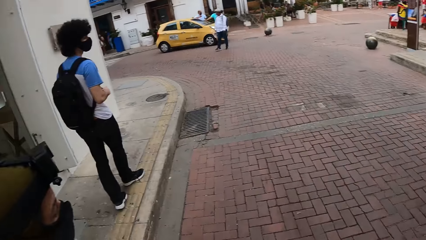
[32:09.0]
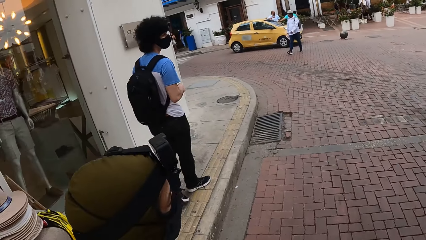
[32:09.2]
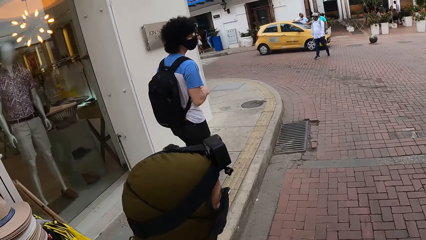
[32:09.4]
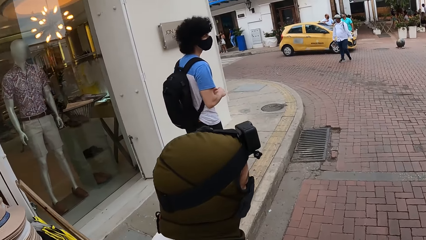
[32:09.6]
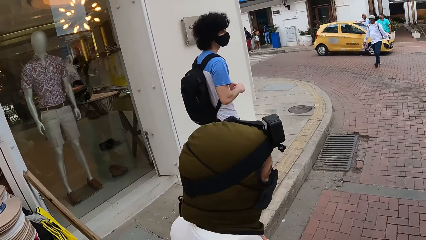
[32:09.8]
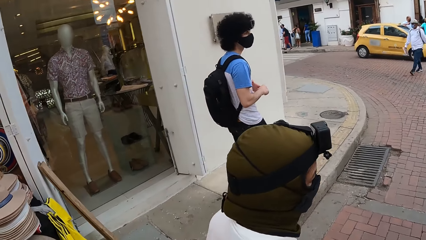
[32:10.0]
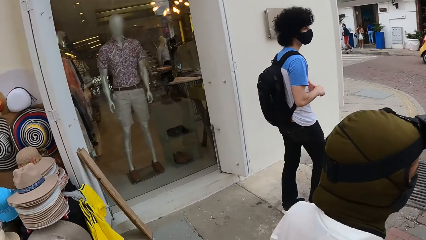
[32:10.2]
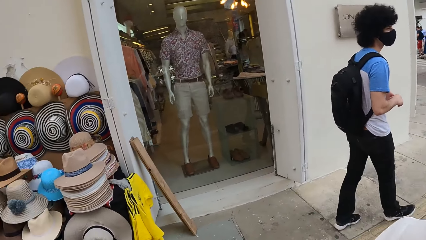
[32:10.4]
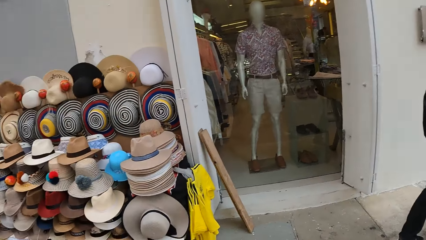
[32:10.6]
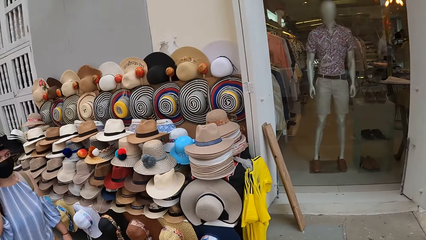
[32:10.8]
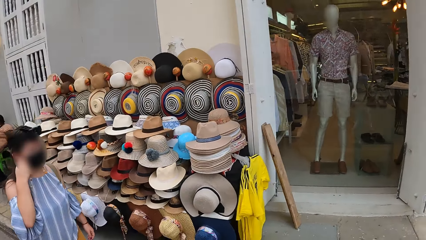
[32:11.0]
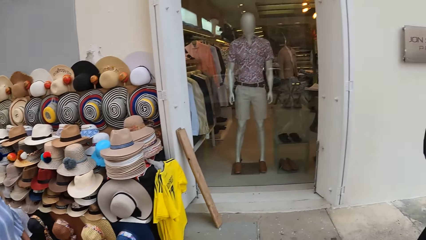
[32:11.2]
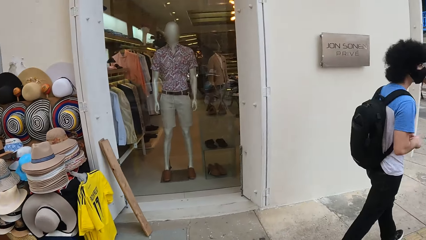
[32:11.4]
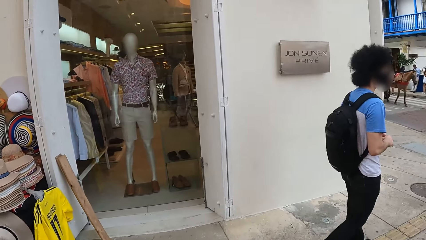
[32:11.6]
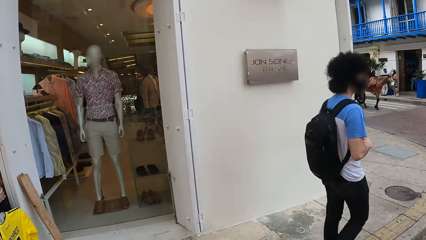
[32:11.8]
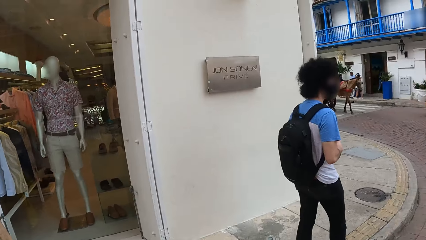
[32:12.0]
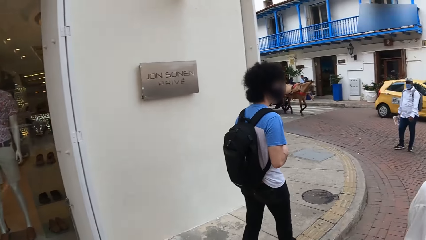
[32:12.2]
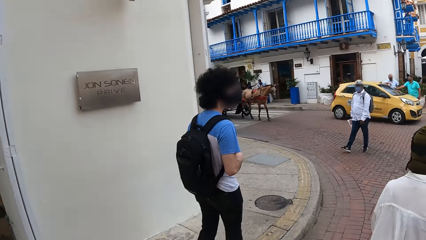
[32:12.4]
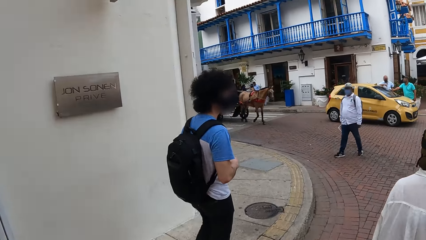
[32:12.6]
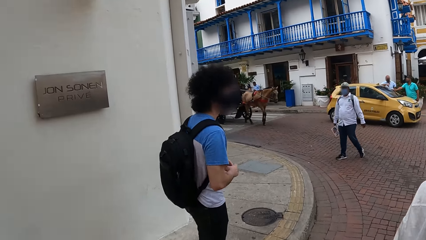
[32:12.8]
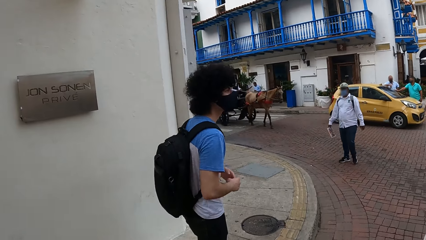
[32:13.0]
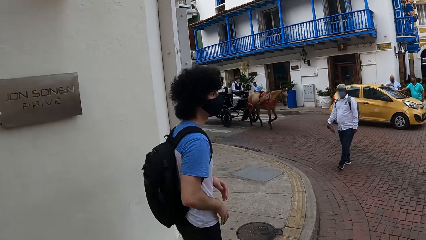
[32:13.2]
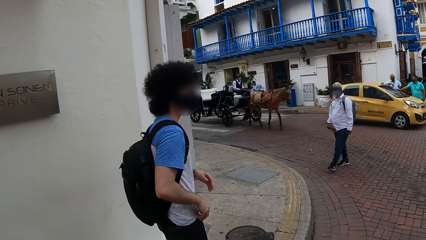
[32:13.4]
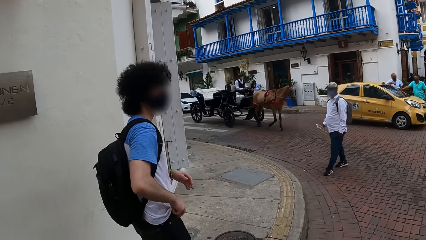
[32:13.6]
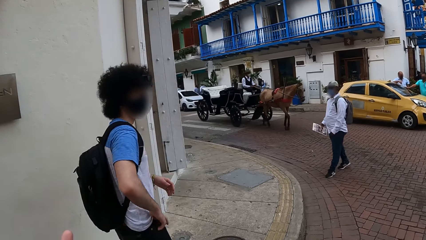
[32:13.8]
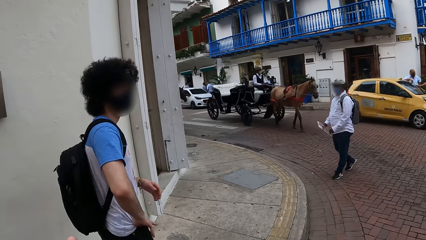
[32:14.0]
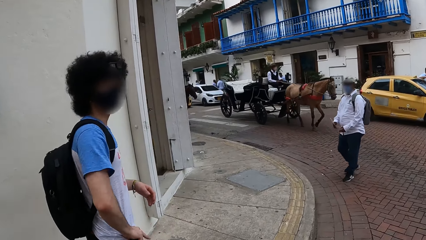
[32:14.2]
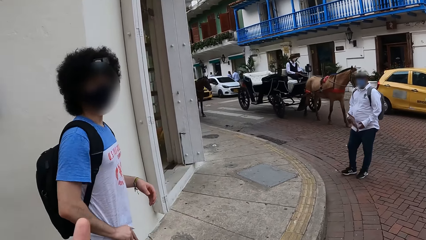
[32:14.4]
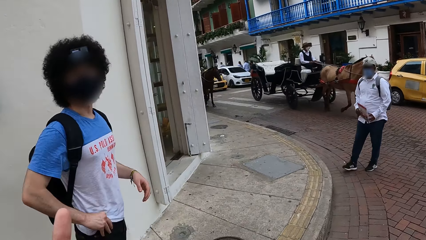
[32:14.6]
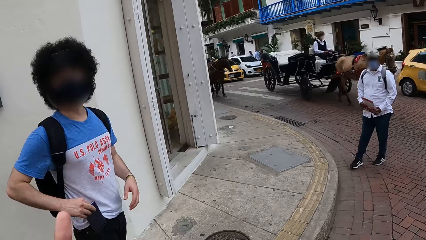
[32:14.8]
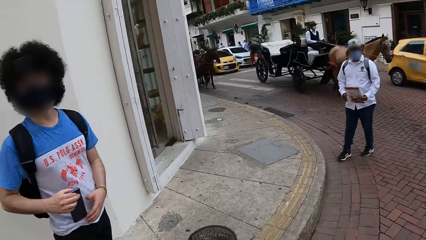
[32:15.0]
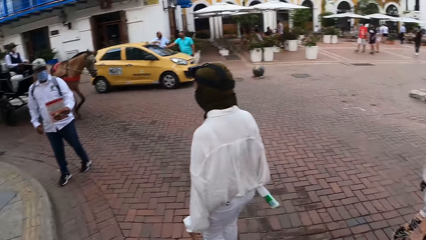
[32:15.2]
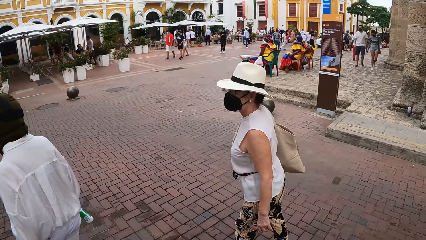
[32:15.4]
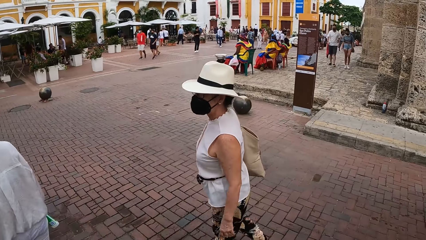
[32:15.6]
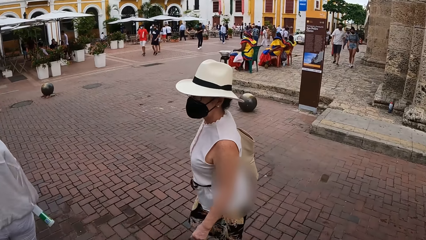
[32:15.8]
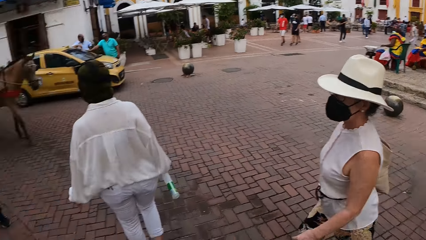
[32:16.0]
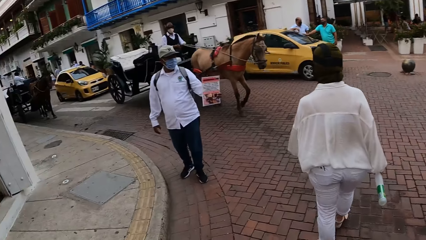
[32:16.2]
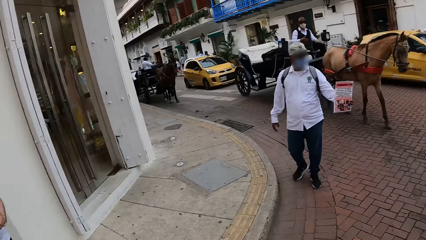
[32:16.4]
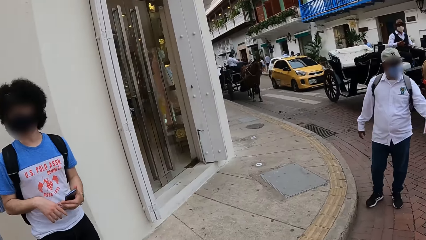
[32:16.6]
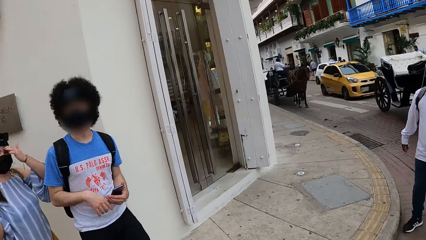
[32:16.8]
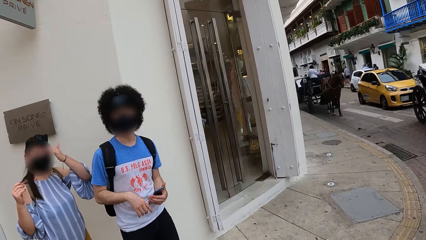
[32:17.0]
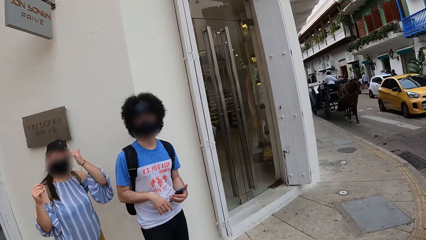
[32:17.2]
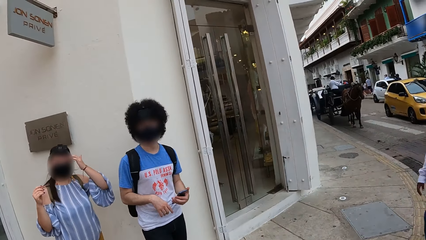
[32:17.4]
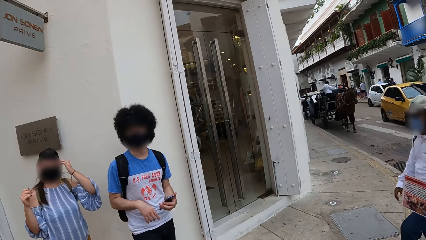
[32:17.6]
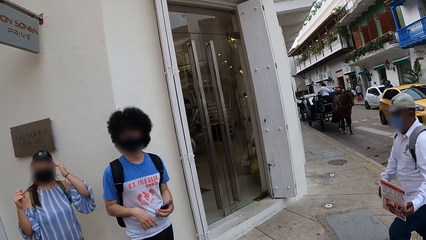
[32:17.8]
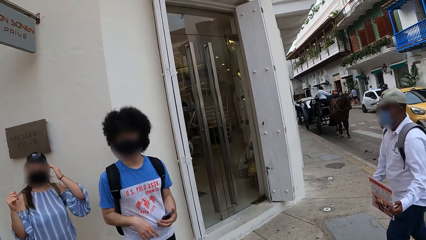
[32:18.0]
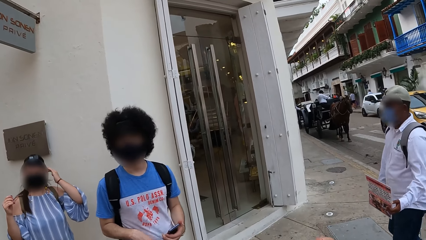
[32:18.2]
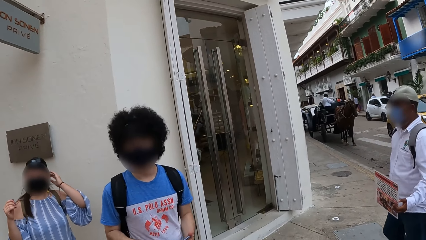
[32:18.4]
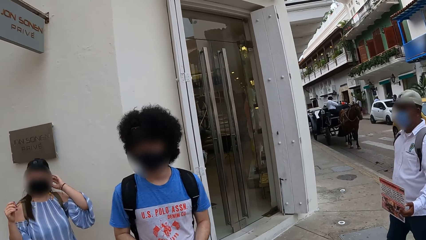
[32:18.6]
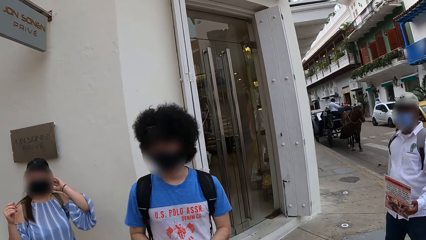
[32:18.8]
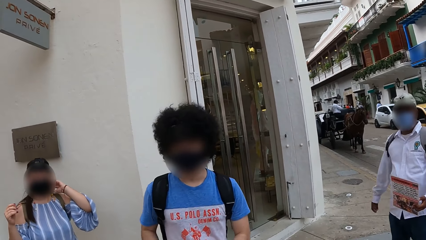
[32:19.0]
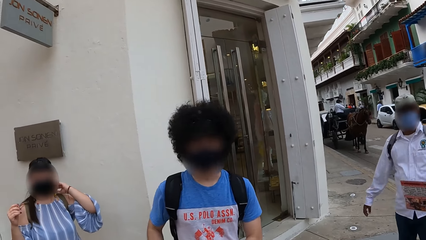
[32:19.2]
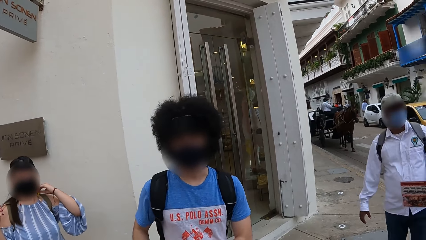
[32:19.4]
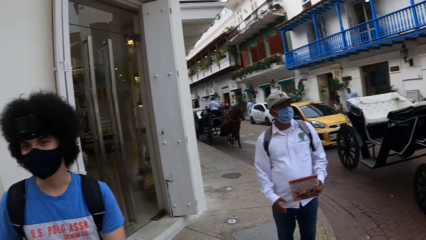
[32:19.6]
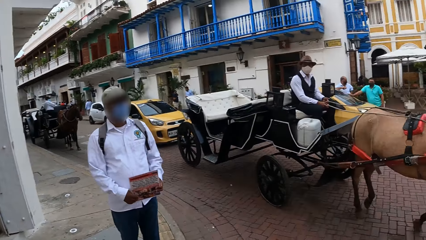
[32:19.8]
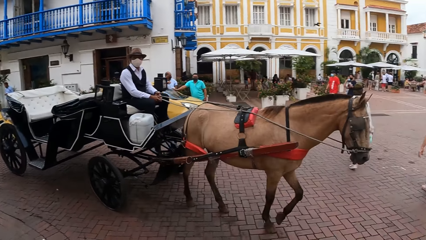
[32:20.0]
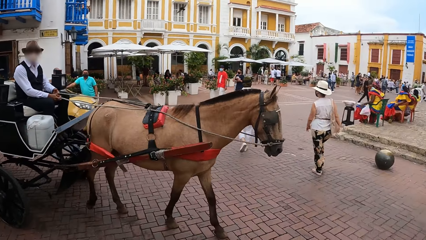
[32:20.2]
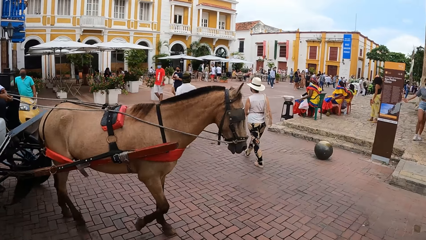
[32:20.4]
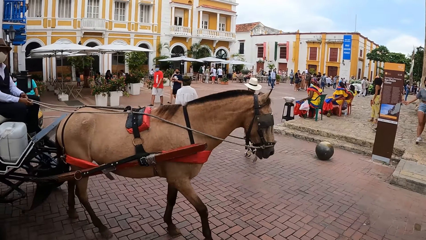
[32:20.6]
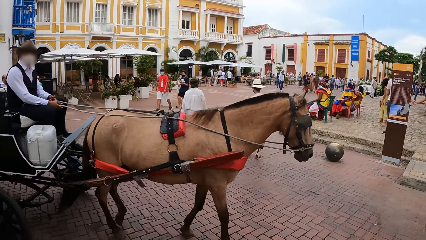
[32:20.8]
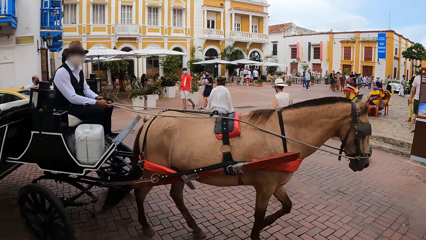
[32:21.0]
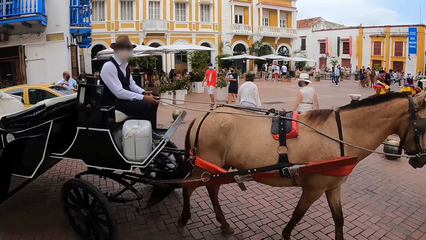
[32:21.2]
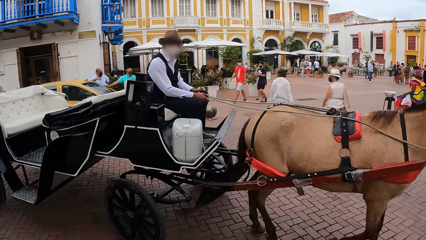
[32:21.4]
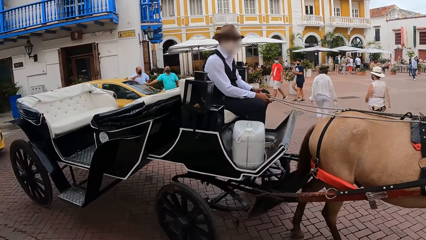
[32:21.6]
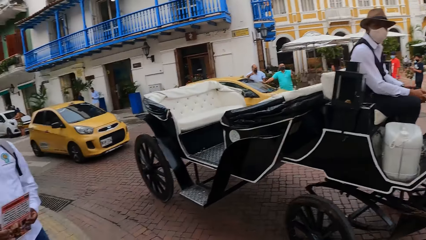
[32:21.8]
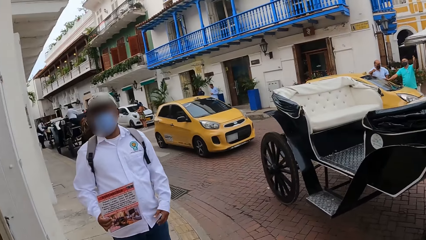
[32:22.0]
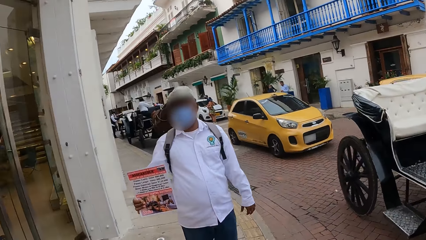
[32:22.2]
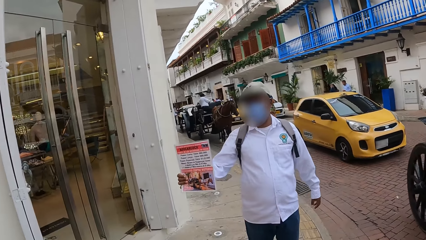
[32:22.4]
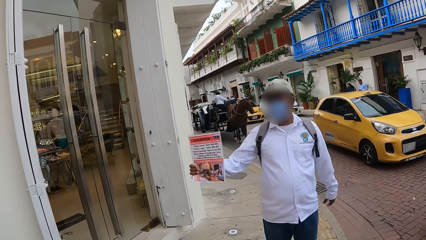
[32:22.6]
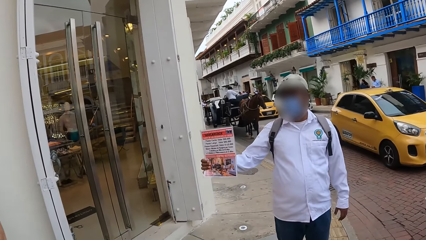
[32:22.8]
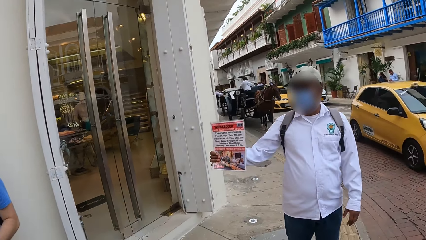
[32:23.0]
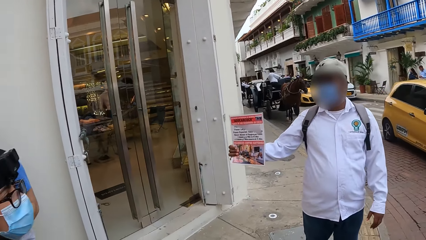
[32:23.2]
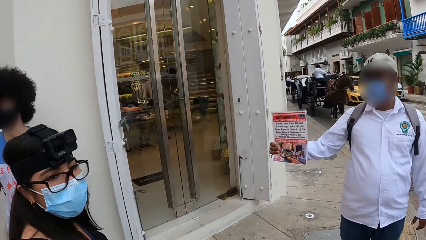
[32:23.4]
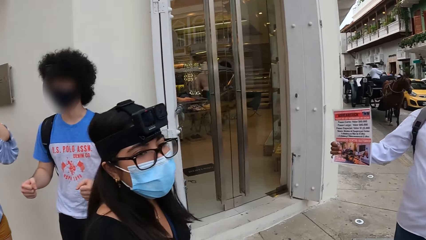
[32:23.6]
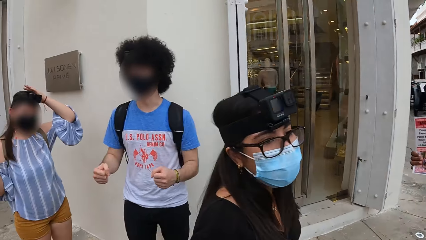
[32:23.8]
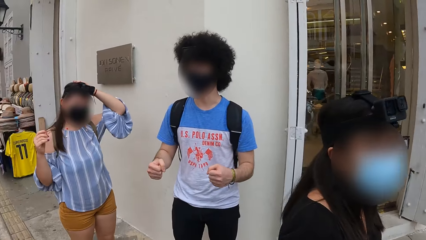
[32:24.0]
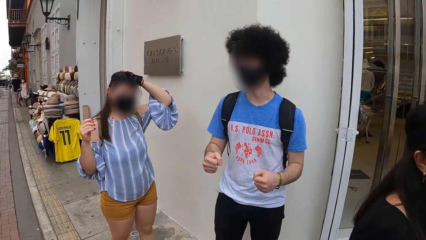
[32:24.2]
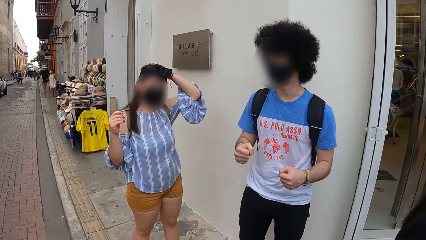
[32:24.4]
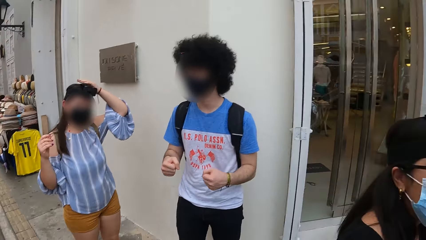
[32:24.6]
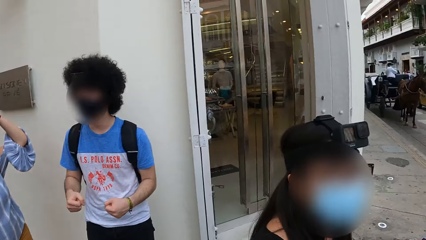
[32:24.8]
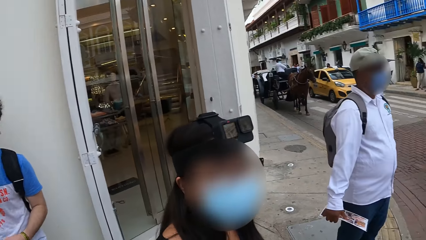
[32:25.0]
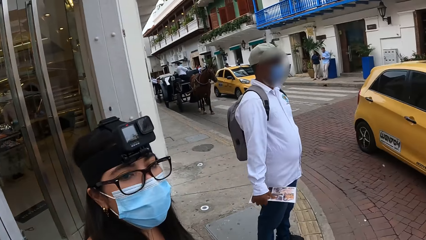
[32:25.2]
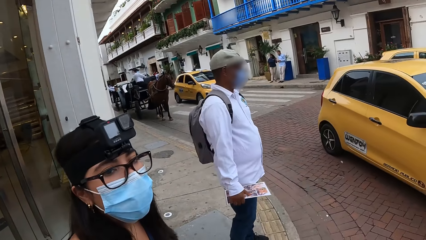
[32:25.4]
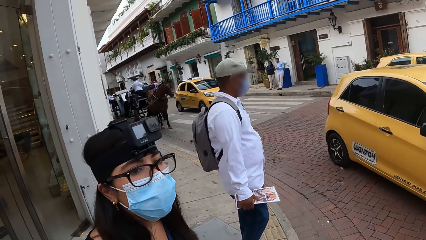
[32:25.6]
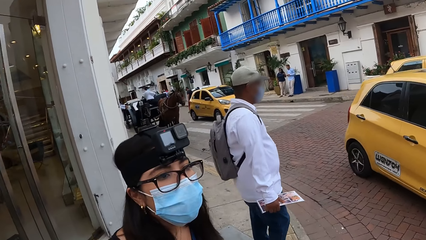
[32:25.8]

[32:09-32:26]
The camera wearer looks at a person. They look around the road. They talk to the person. They look around the street. They look at another person. A person holds an advertisement paper.
